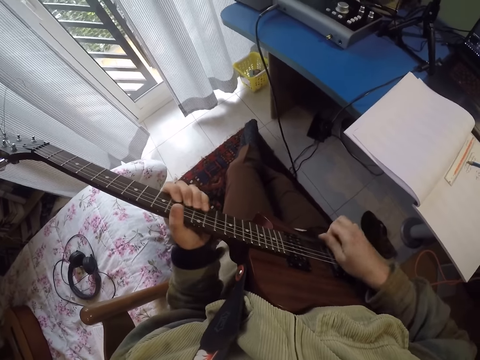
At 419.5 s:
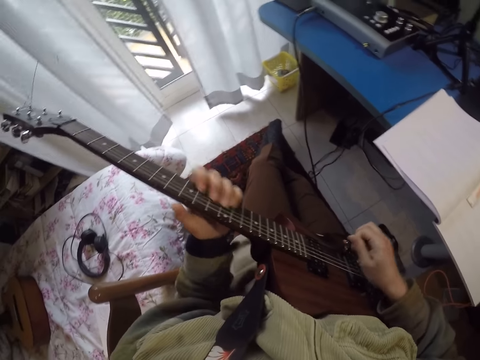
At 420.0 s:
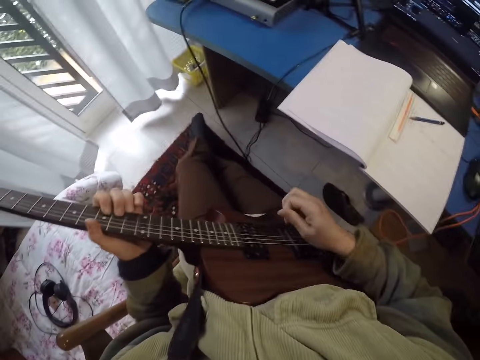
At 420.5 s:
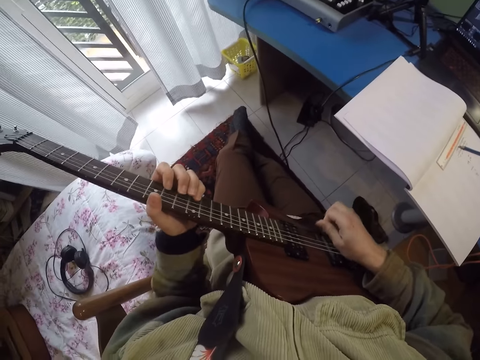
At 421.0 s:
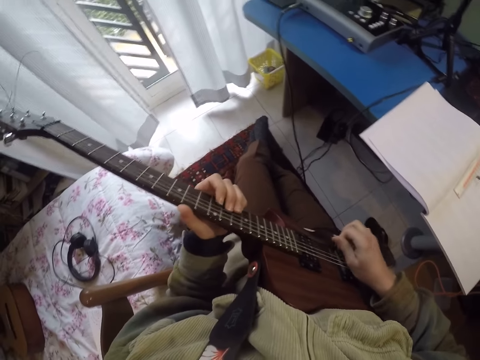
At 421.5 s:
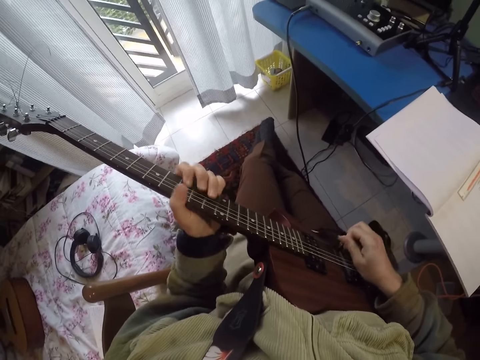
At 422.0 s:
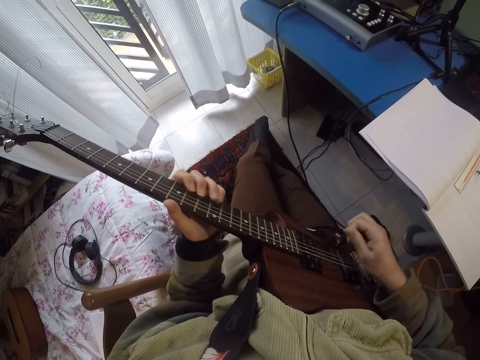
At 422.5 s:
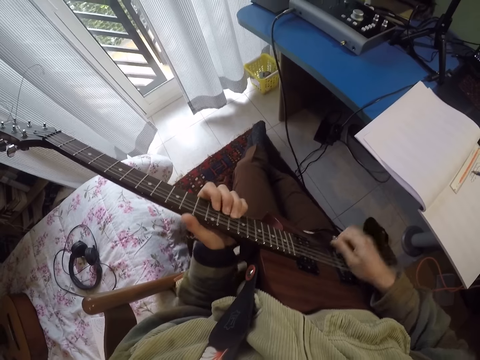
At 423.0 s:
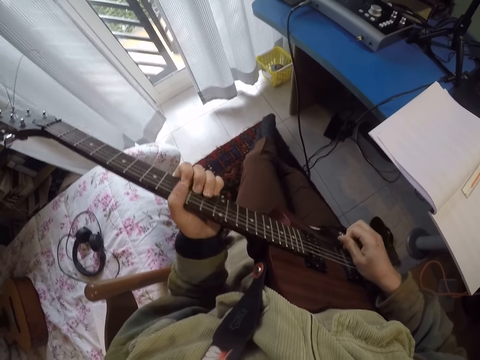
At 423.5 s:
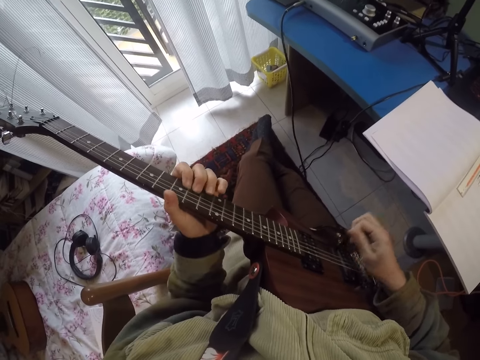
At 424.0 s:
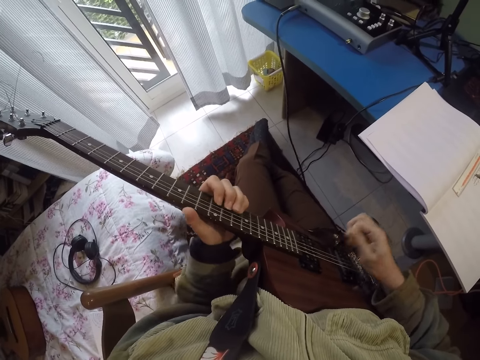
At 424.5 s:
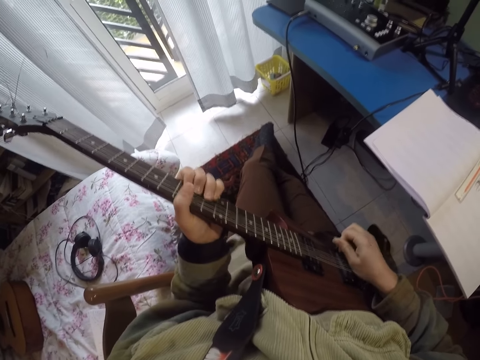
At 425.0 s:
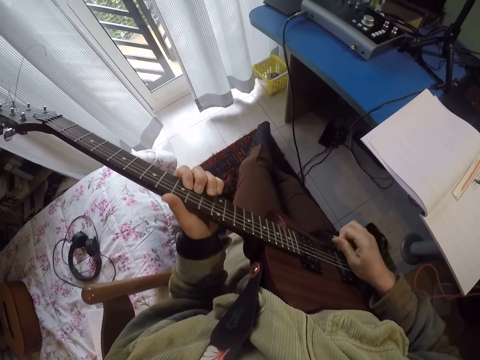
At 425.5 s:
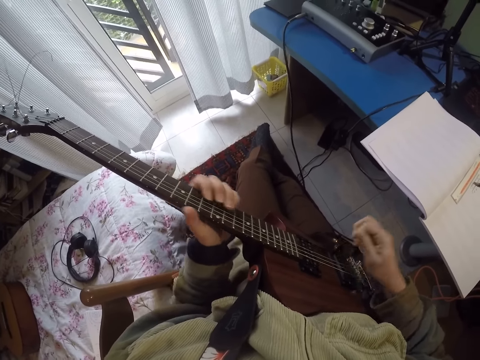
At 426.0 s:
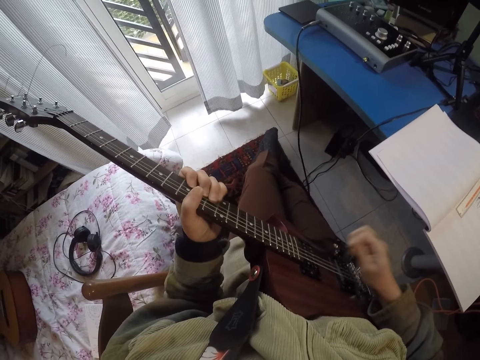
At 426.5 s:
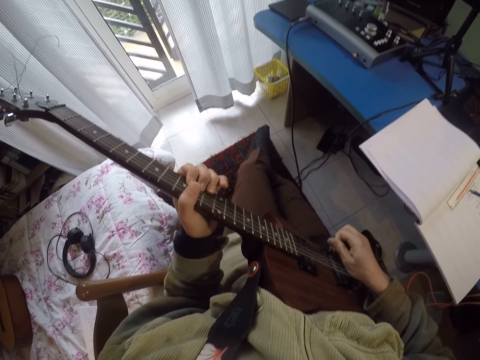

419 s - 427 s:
The camera wearer looks around a room. They play a guitar.

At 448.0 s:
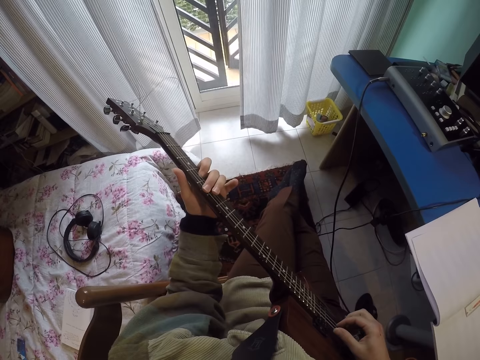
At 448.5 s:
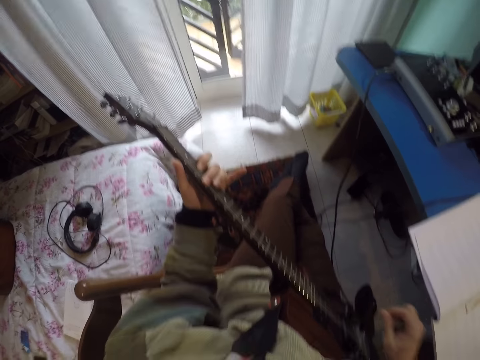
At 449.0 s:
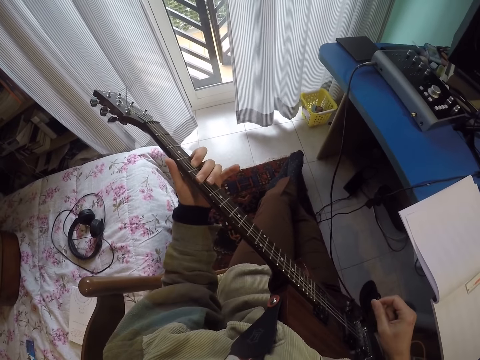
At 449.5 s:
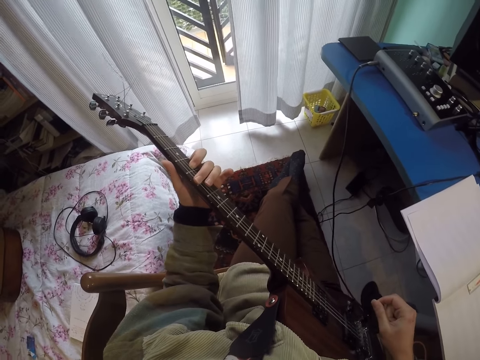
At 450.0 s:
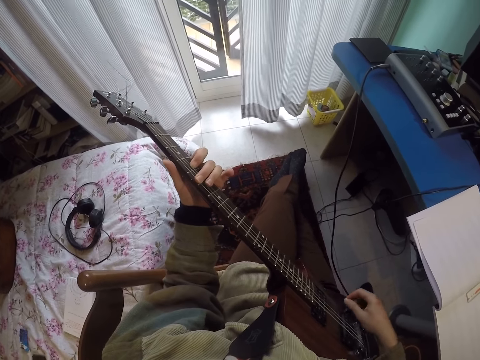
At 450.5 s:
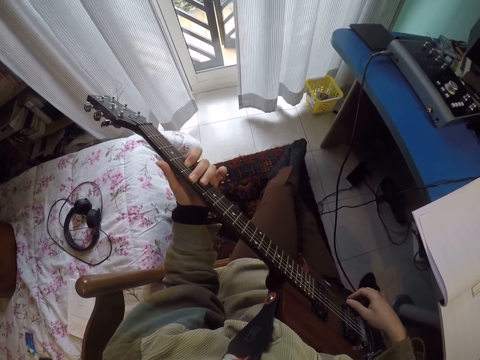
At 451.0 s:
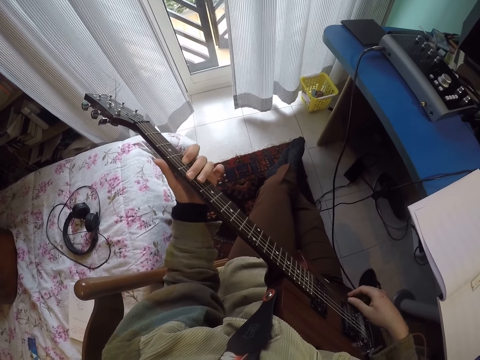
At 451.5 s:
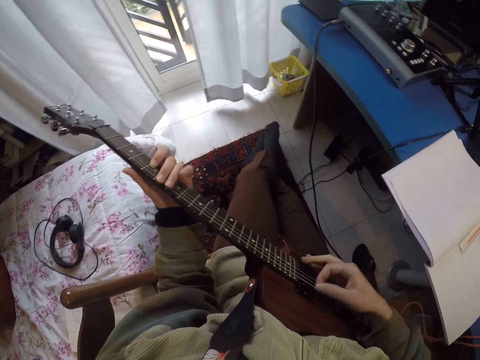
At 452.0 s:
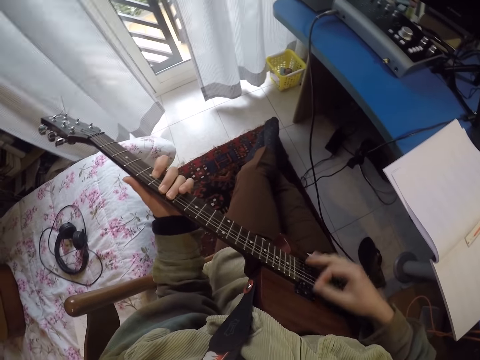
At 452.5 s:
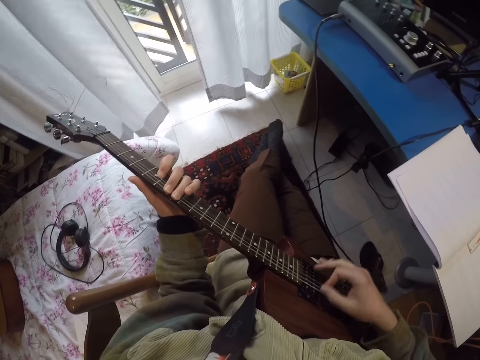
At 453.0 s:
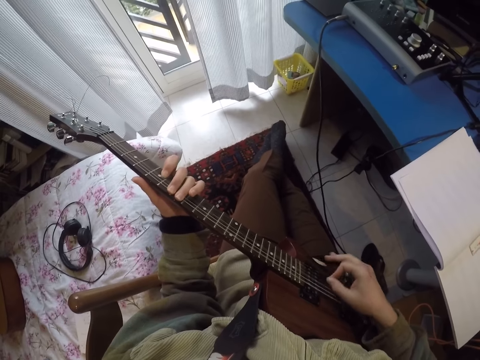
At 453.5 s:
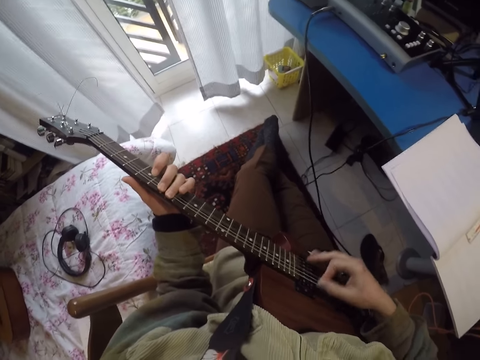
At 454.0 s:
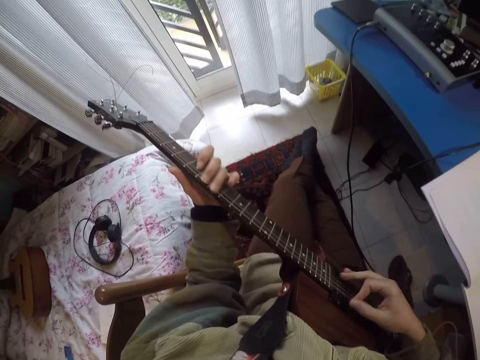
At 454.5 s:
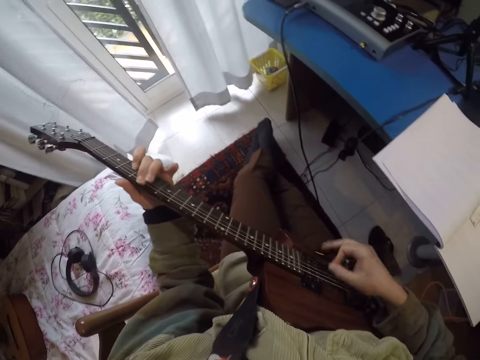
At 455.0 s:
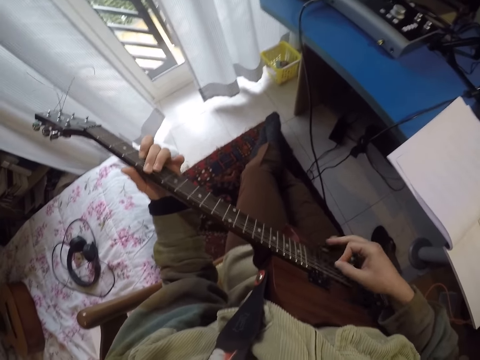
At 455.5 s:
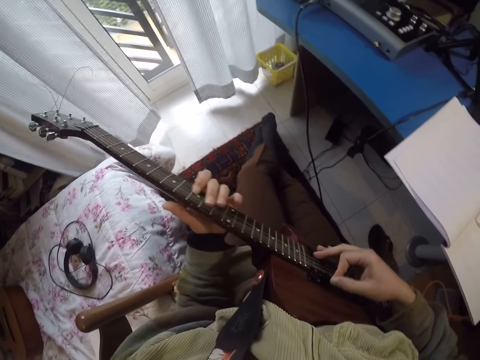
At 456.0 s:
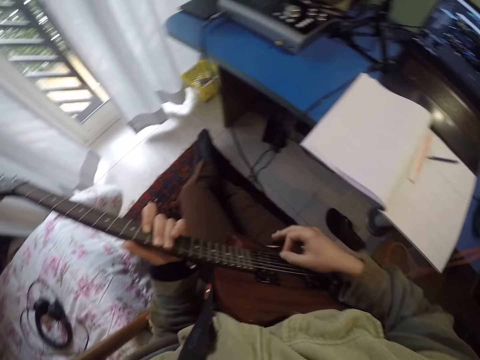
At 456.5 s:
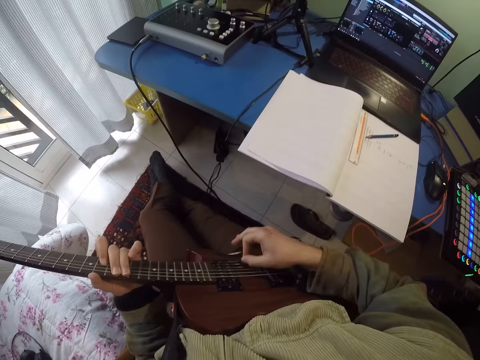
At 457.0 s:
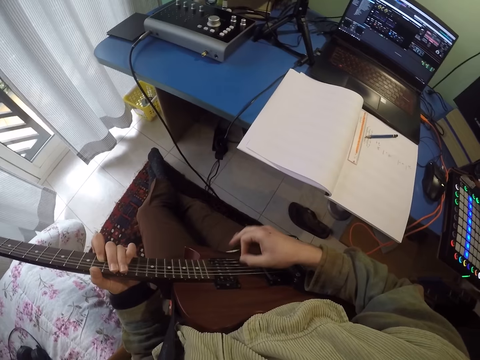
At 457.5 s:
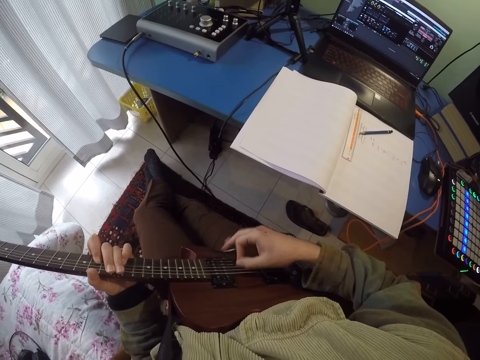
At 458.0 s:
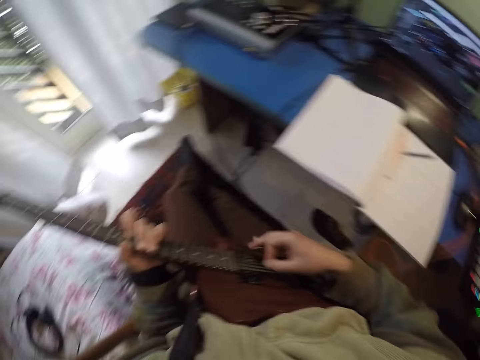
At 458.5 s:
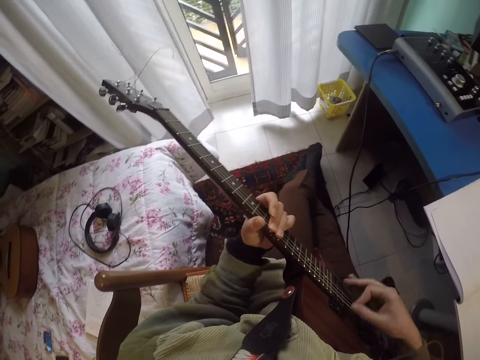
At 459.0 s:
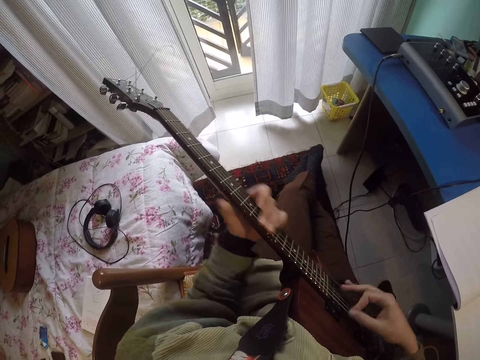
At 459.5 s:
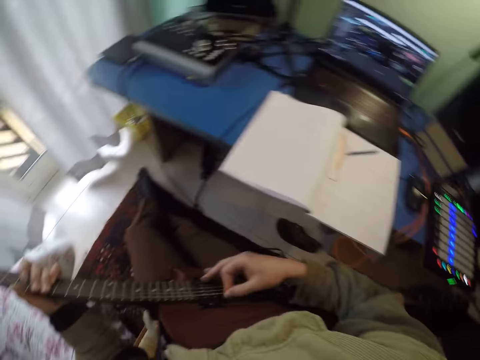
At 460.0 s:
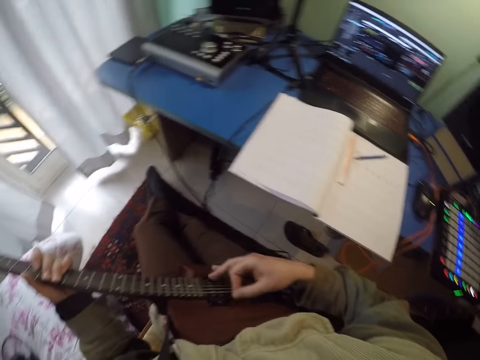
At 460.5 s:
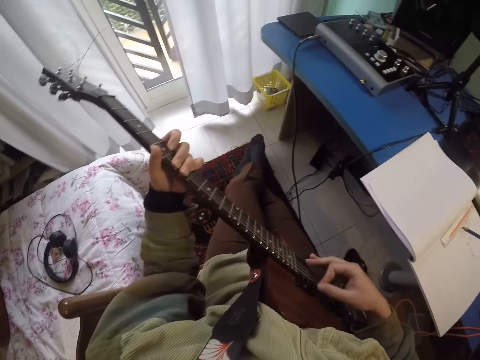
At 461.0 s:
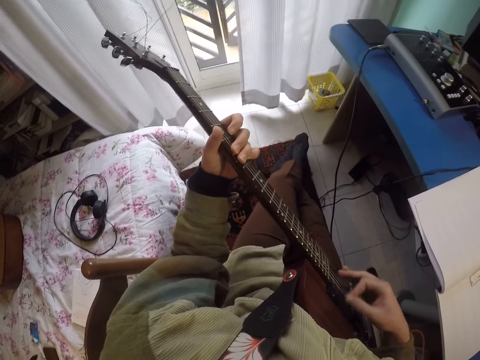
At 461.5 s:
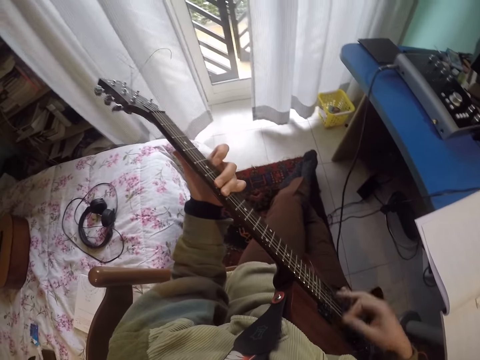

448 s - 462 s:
The camera wearer adjusts a guitar on his lap. He plays the guitar. He looks around a room. He plays the guitar.

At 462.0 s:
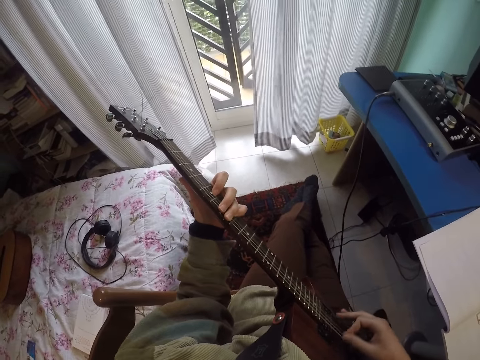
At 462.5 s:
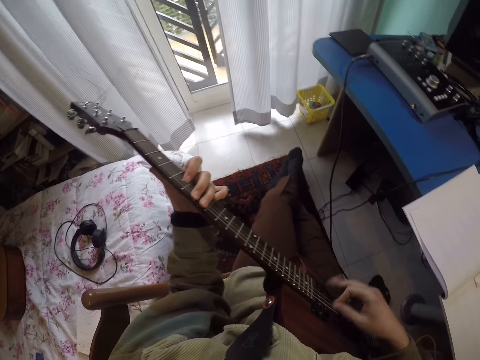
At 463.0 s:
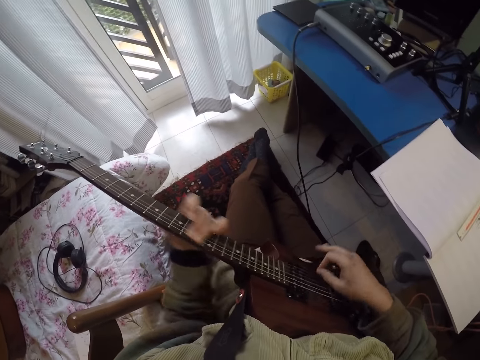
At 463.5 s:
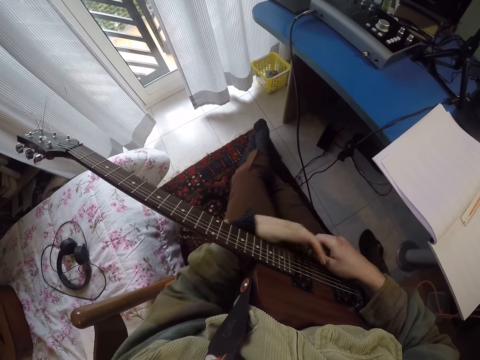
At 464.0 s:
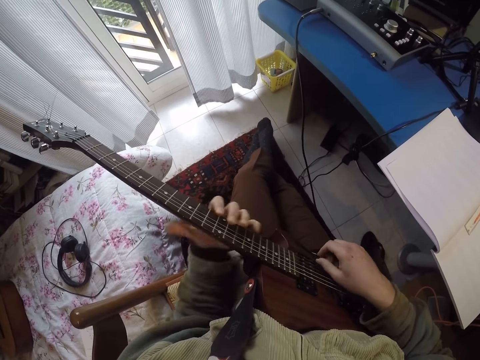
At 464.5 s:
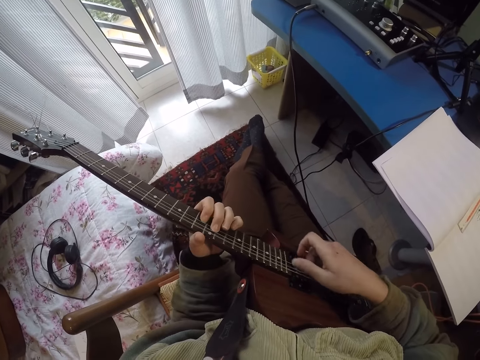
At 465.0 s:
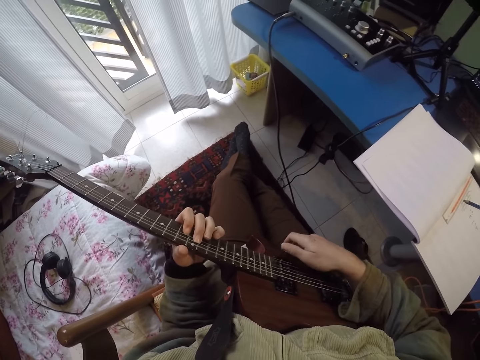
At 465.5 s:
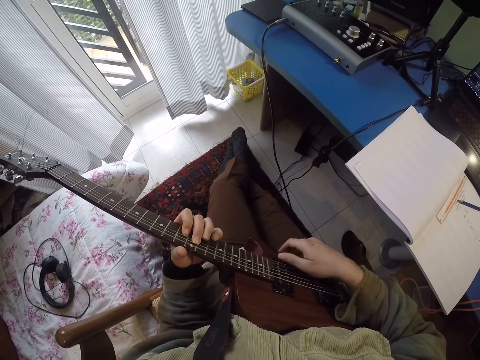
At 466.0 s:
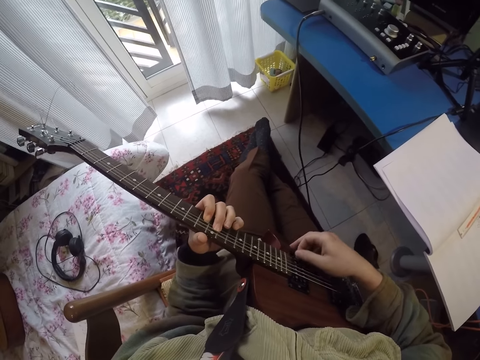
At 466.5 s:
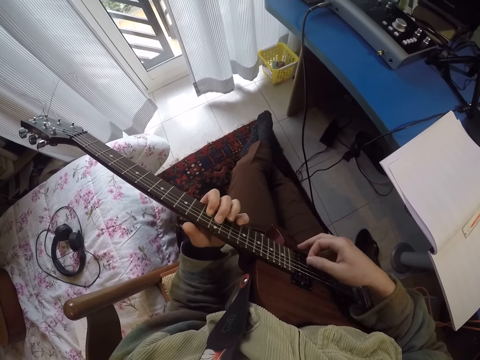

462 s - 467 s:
The camera wearer looks around a room. They play a guitar.
